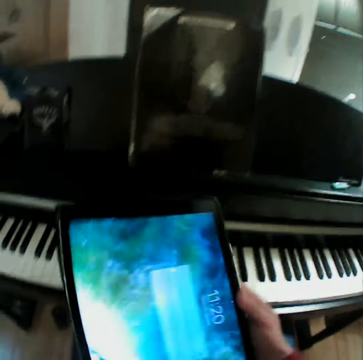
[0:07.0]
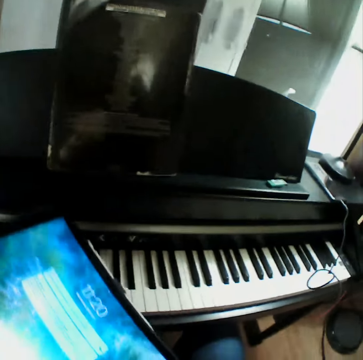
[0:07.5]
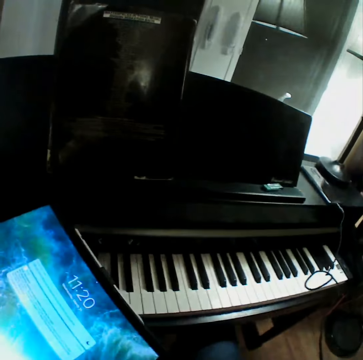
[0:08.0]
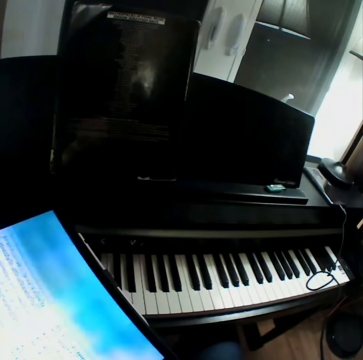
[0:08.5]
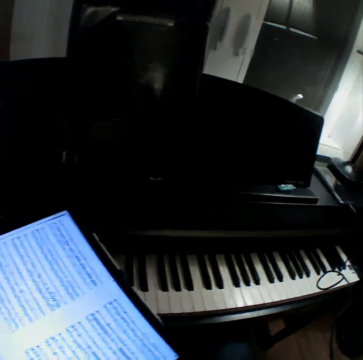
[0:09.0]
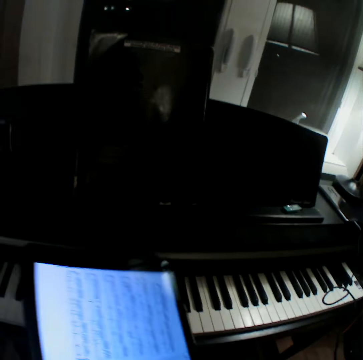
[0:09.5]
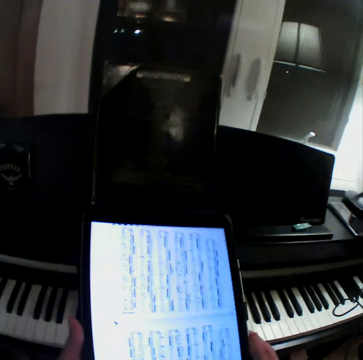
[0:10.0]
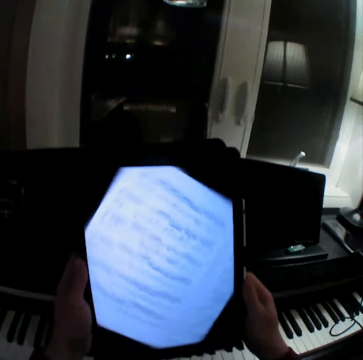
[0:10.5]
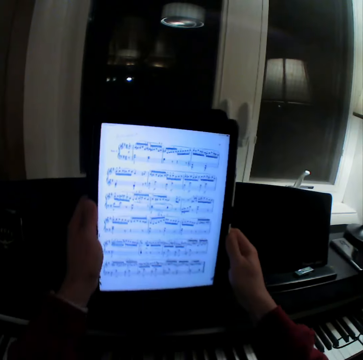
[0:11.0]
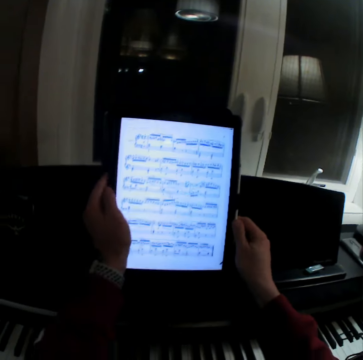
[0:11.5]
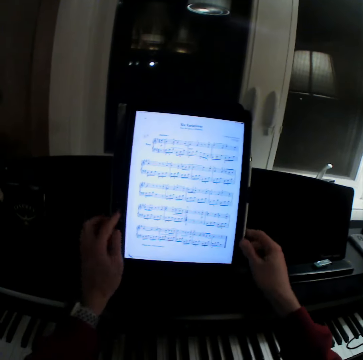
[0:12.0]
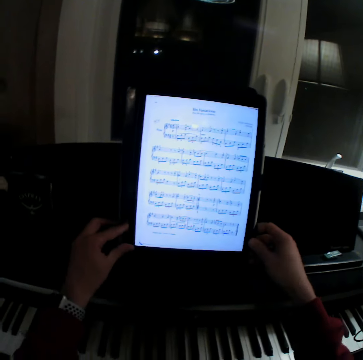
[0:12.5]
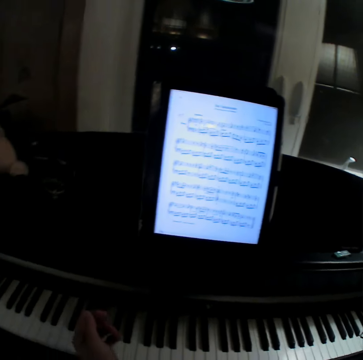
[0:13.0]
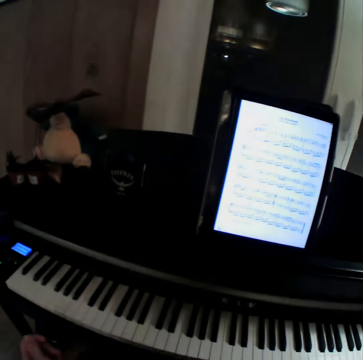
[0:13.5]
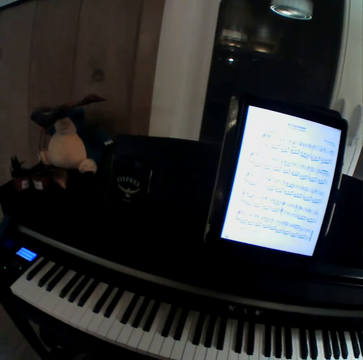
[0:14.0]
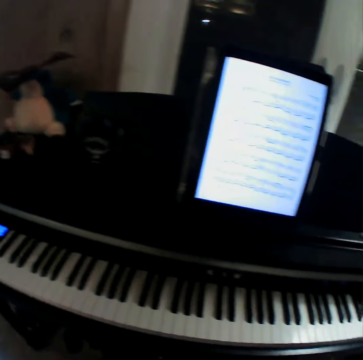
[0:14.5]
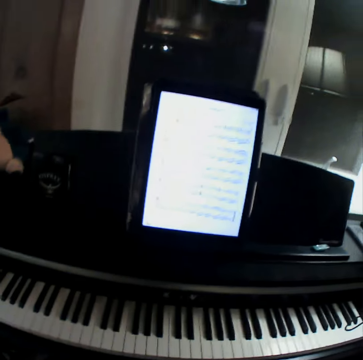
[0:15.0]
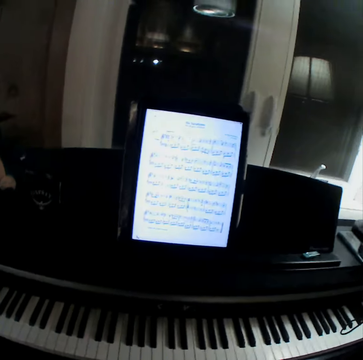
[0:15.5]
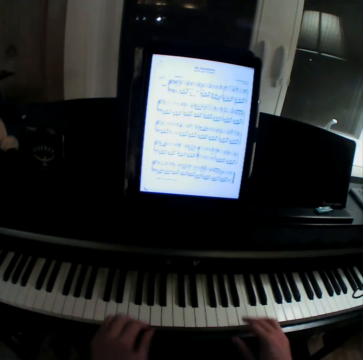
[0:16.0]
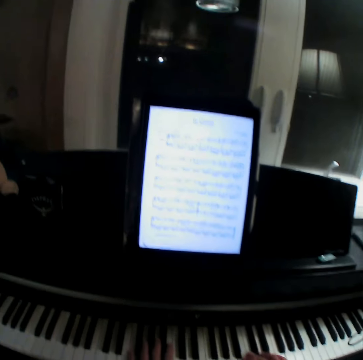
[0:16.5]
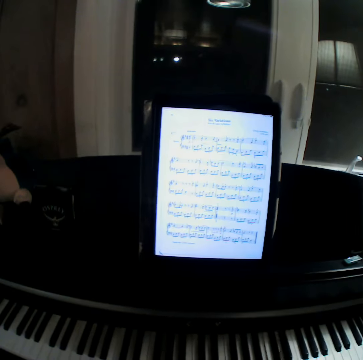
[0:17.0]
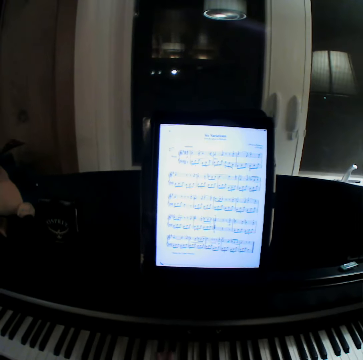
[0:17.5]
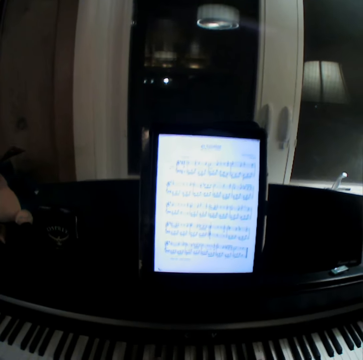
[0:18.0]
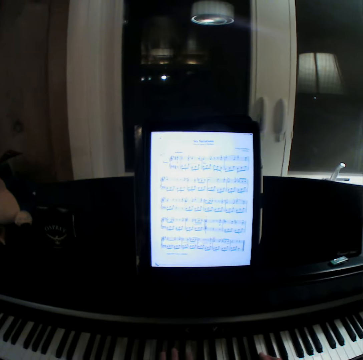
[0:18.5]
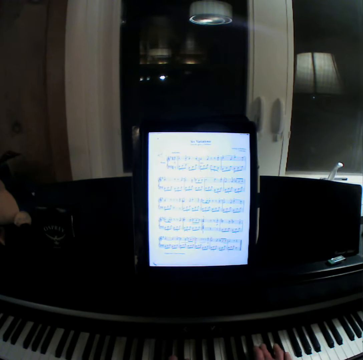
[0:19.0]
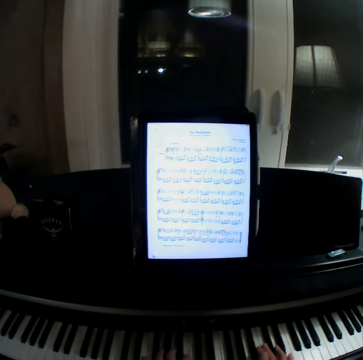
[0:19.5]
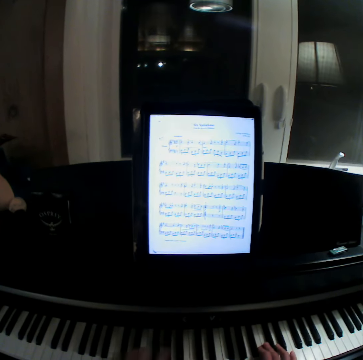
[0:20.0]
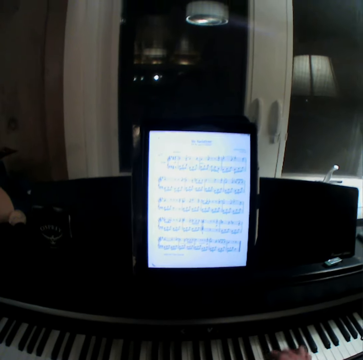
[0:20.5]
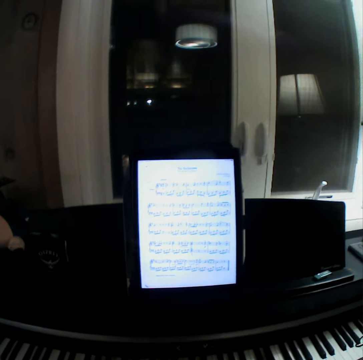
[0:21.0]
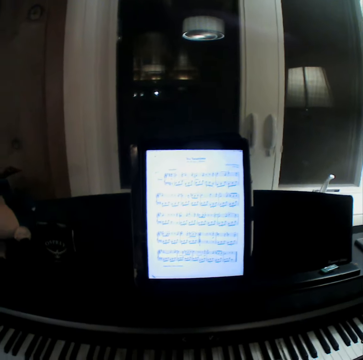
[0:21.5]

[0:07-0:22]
The camera wearer browses his tablet. They put the tablet on the table. They play the piano or a guitar.

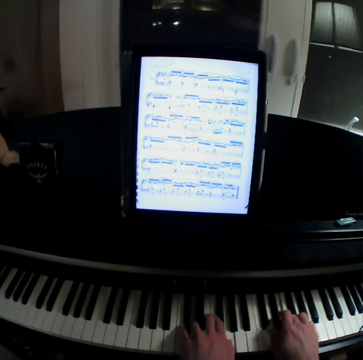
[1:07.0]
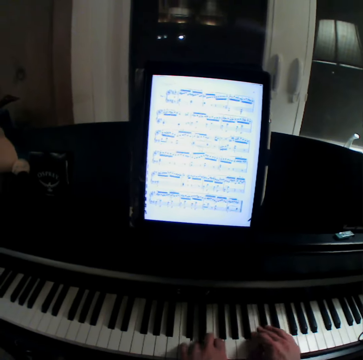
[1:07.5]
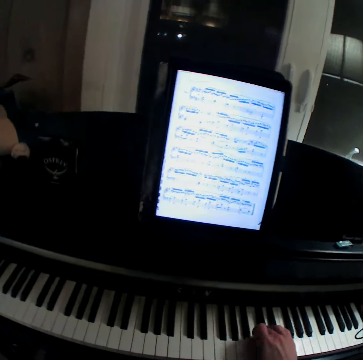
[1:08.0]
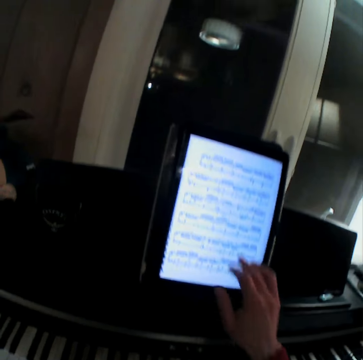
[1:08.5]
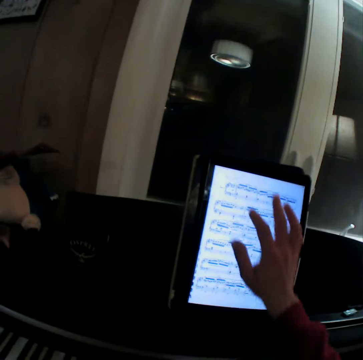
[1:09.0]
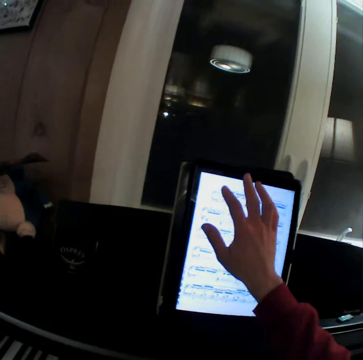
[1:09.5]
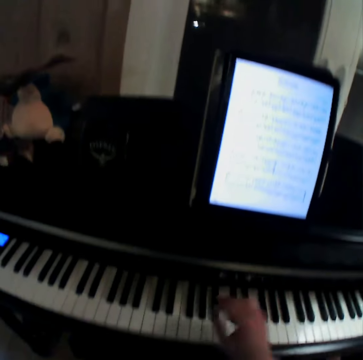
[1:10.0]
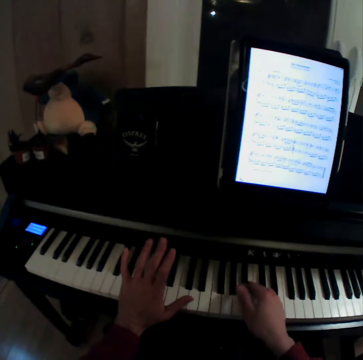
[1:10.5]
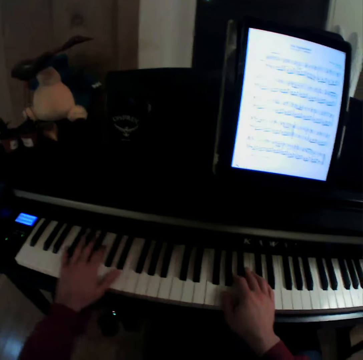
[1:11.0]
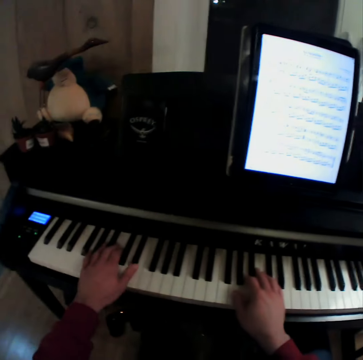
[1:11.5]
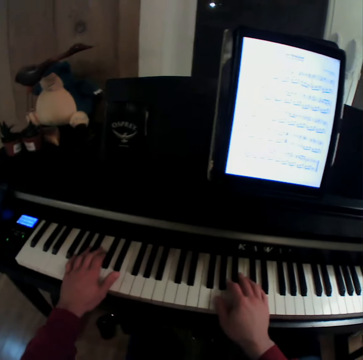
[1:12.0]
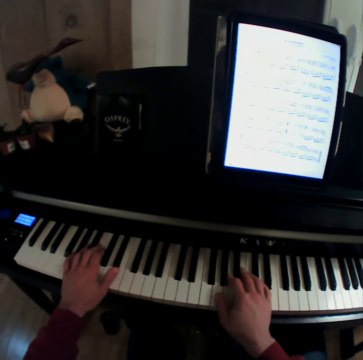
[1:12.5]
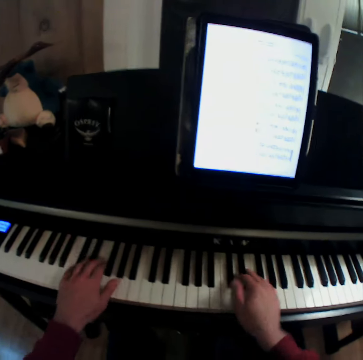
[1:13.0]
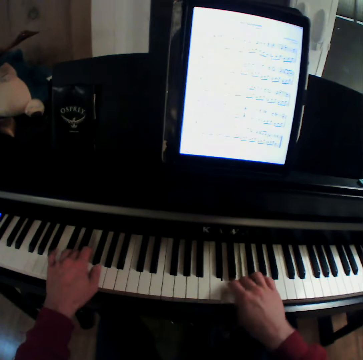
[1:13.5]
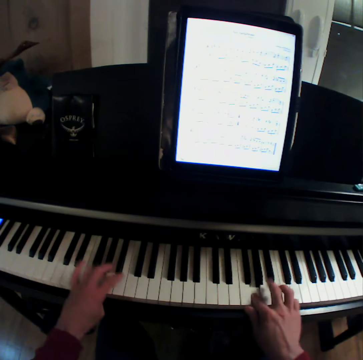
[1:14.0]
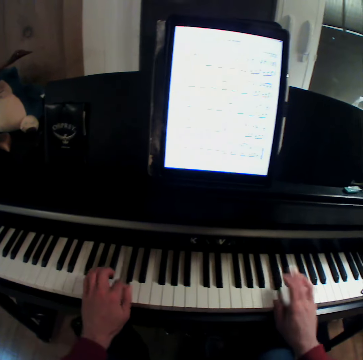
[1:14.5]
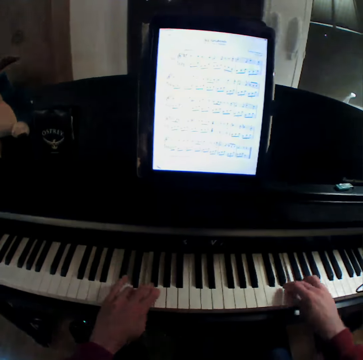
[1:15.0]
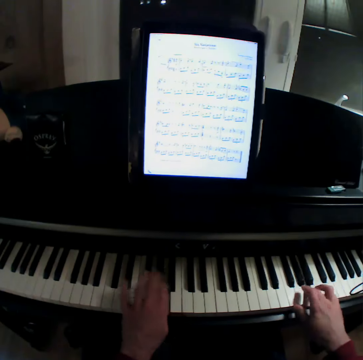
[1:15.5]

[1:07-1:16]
The camera wearer browses his tablet. They play the piano or a guitar.

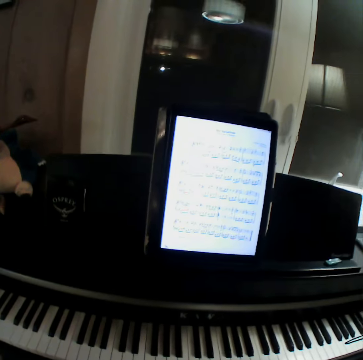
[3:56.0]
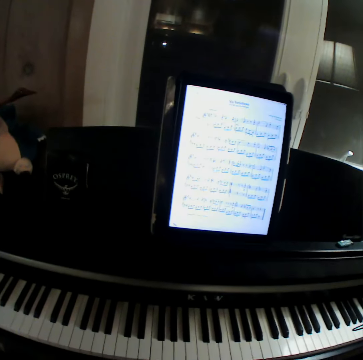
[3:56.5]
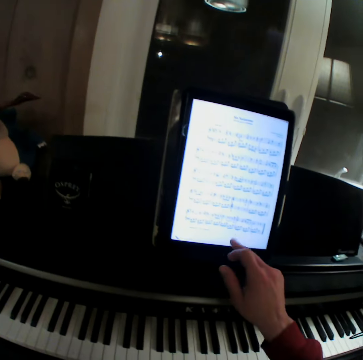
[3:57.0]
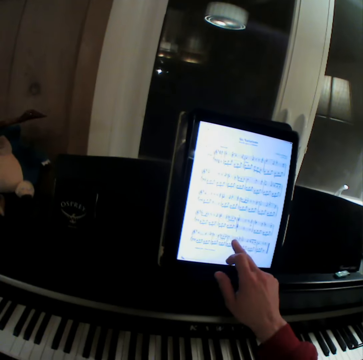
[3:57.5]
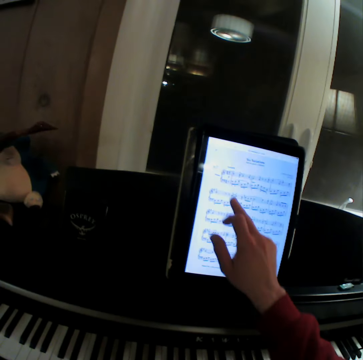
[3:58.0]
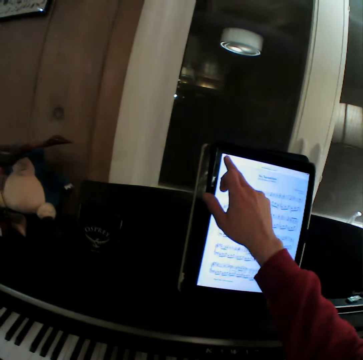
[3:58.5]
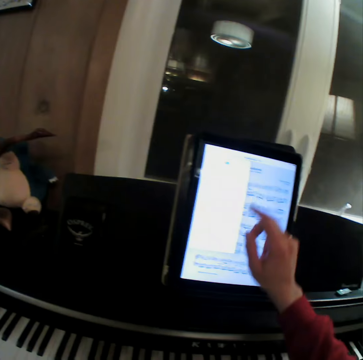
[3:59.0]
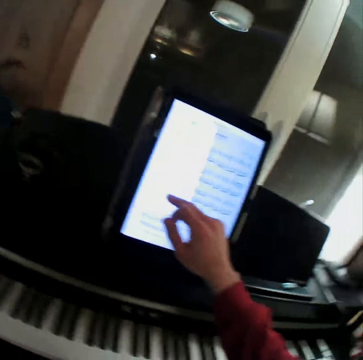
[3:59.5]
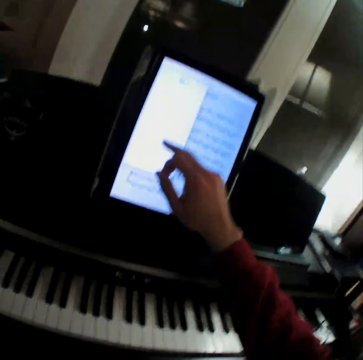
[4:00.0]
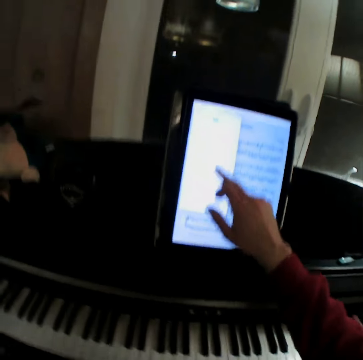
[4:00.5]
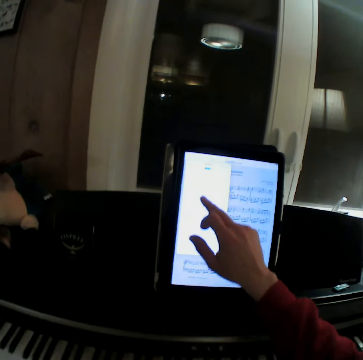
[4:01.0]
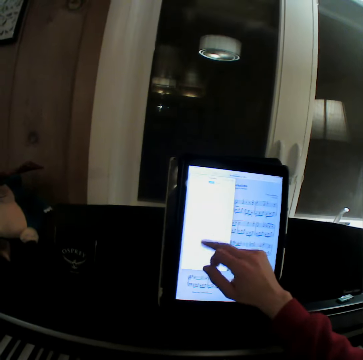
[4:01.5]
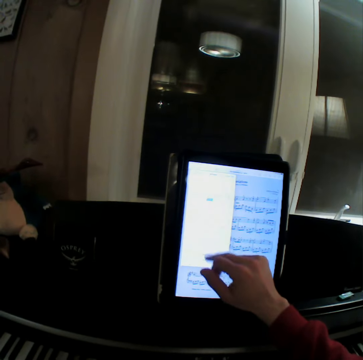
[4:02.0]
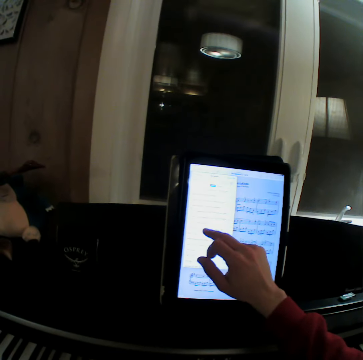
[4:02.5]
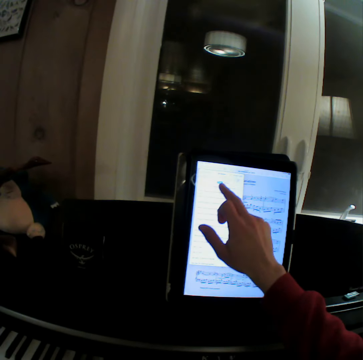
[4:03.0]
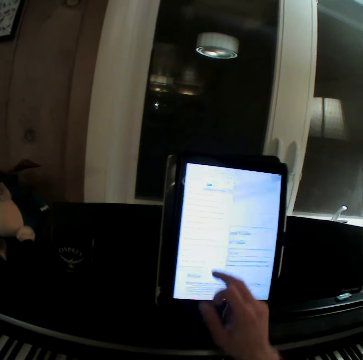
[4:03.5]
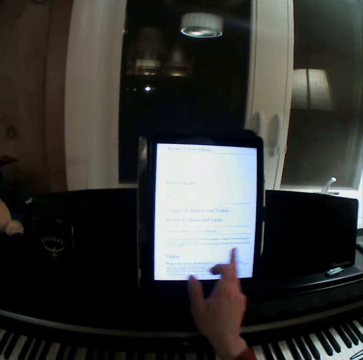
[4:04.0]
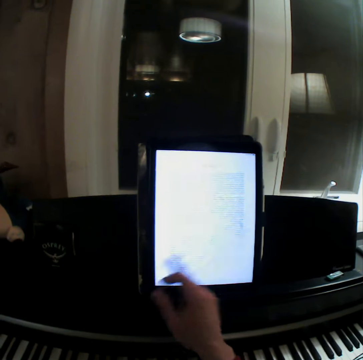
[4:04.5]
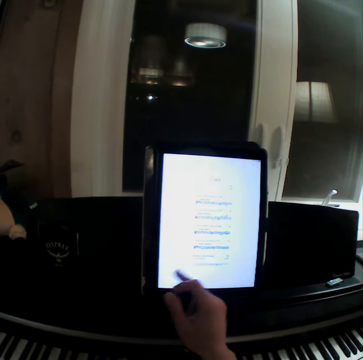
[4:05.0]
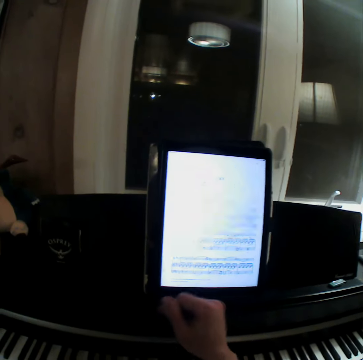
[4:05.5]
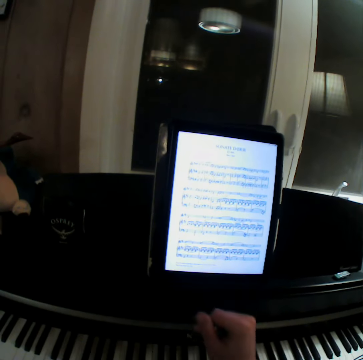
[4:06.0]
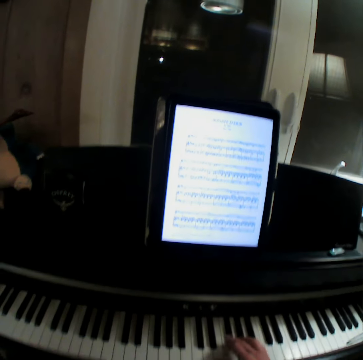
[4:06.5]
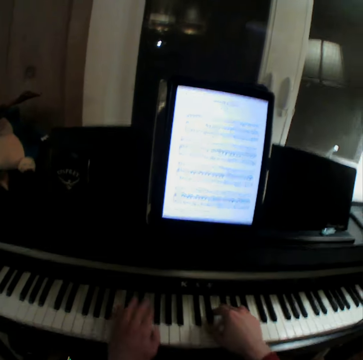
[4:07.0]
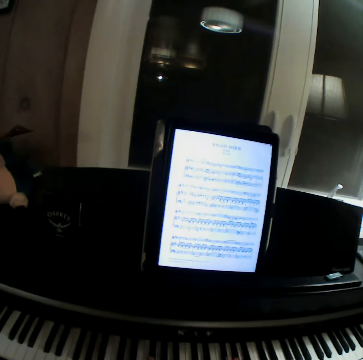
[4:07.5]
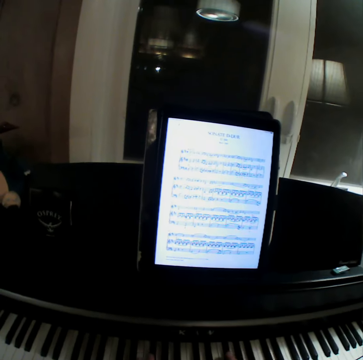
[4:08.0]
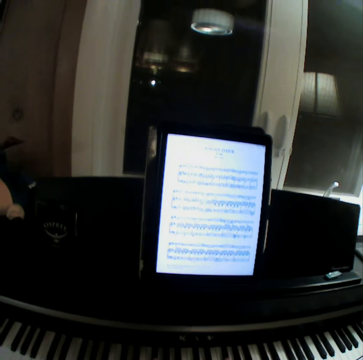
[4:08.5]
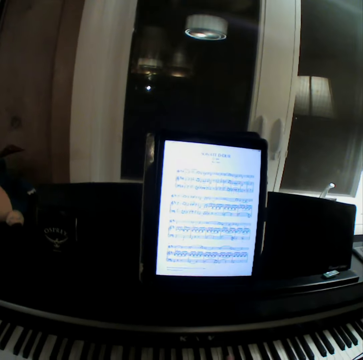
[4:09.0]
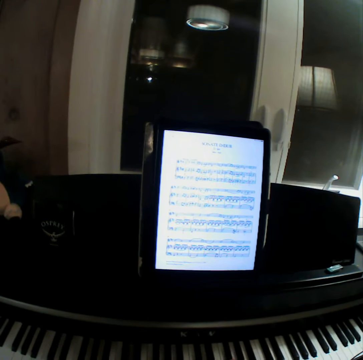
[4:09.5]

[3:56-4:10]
The camera wearer browses his tablet. They play the piano or a guitar.
